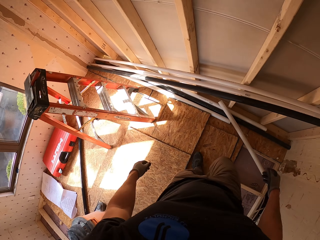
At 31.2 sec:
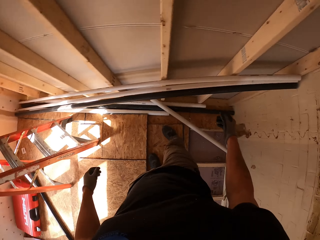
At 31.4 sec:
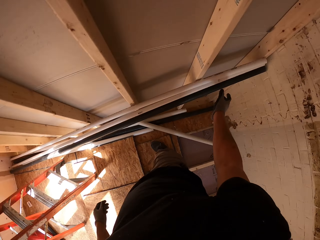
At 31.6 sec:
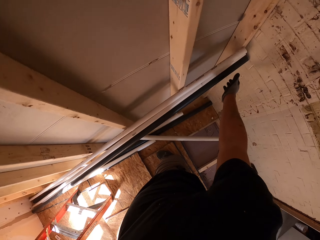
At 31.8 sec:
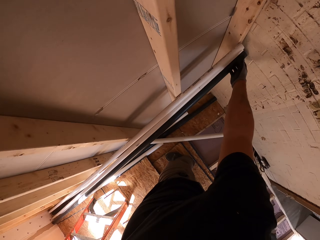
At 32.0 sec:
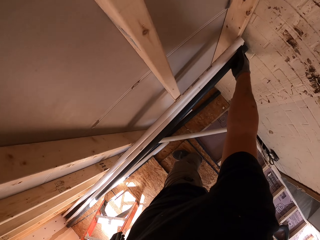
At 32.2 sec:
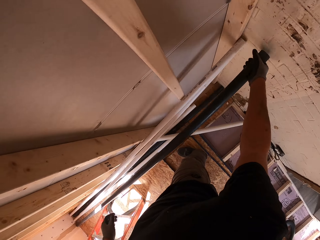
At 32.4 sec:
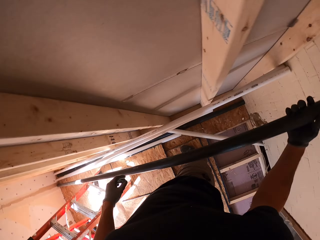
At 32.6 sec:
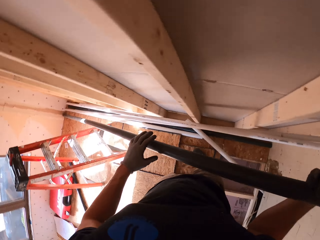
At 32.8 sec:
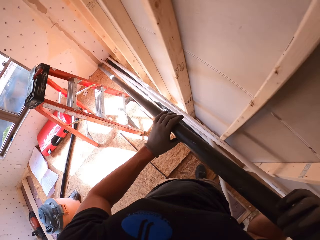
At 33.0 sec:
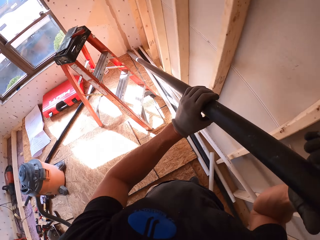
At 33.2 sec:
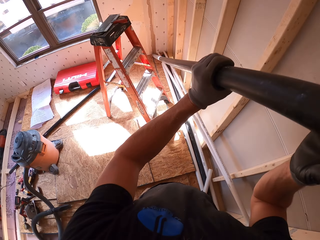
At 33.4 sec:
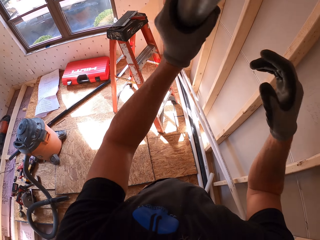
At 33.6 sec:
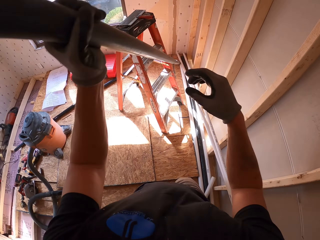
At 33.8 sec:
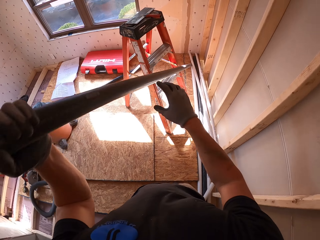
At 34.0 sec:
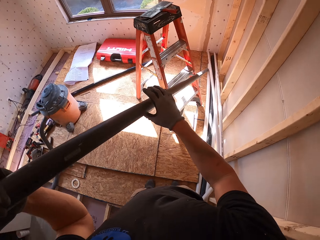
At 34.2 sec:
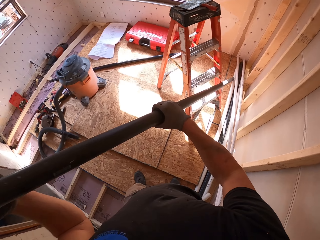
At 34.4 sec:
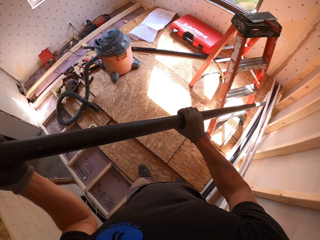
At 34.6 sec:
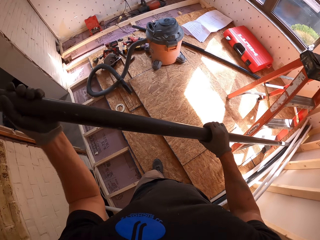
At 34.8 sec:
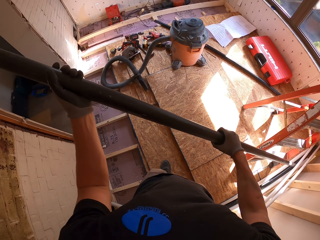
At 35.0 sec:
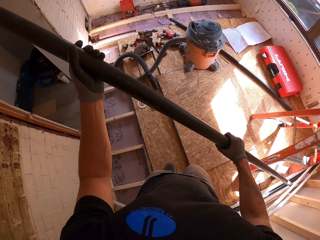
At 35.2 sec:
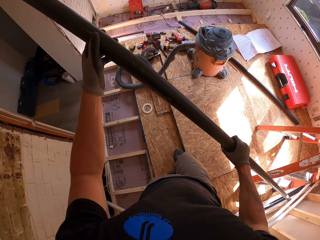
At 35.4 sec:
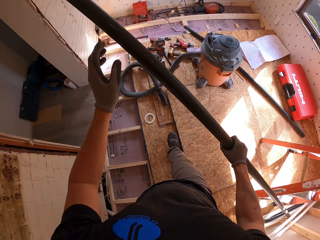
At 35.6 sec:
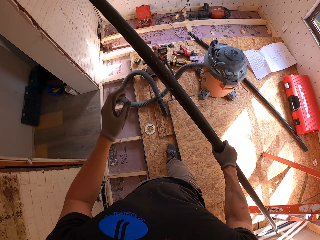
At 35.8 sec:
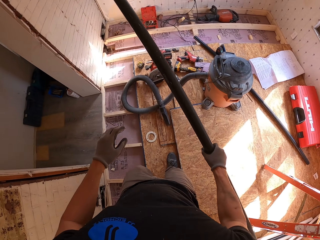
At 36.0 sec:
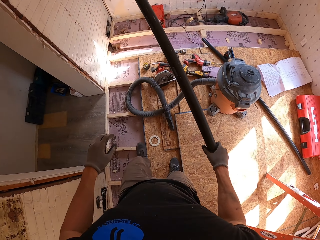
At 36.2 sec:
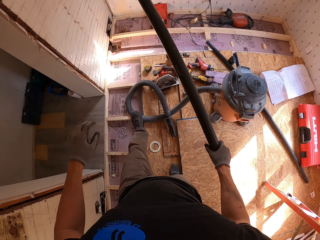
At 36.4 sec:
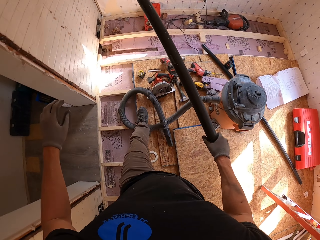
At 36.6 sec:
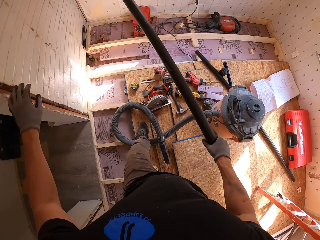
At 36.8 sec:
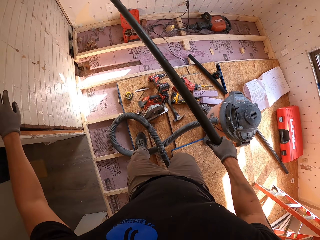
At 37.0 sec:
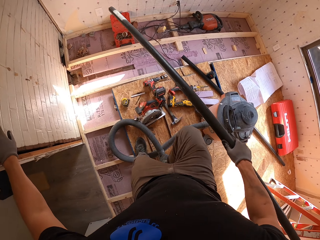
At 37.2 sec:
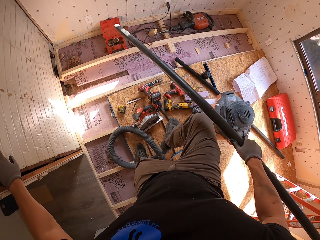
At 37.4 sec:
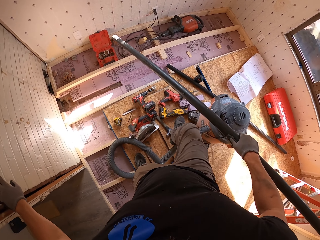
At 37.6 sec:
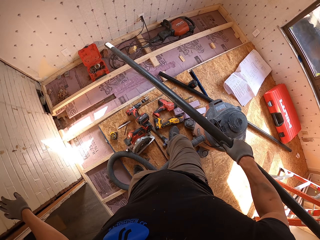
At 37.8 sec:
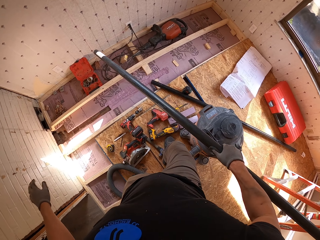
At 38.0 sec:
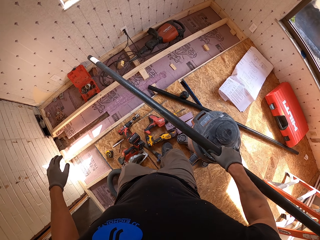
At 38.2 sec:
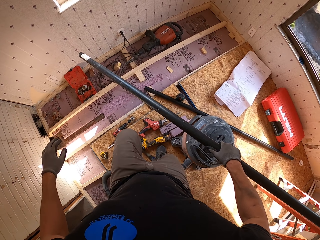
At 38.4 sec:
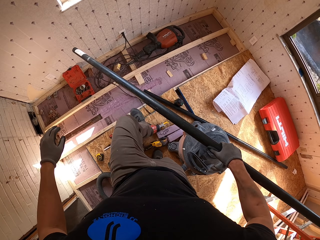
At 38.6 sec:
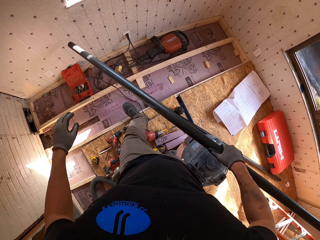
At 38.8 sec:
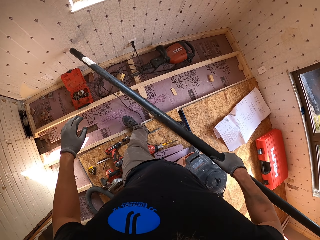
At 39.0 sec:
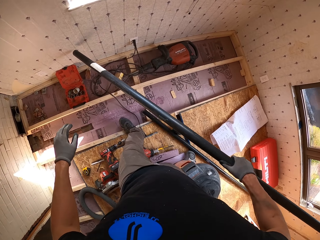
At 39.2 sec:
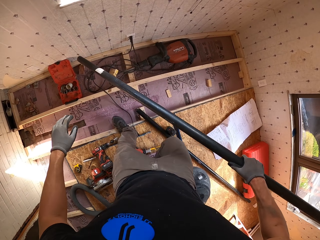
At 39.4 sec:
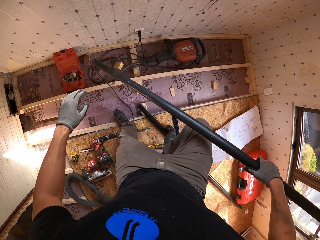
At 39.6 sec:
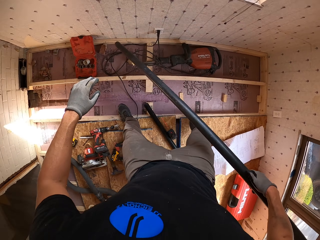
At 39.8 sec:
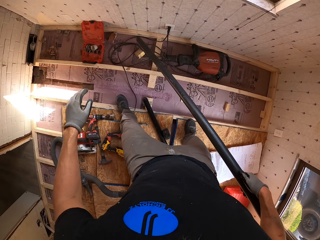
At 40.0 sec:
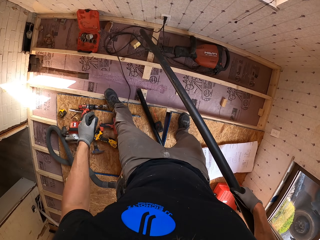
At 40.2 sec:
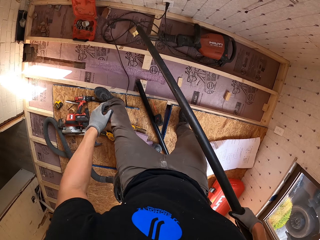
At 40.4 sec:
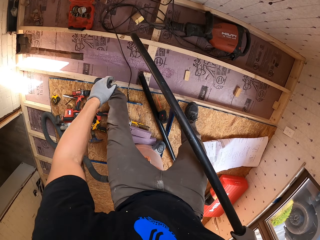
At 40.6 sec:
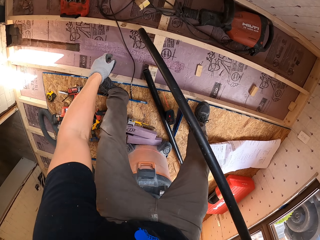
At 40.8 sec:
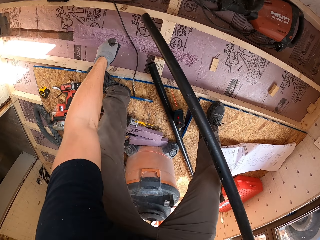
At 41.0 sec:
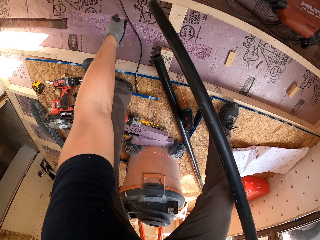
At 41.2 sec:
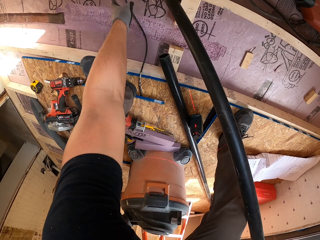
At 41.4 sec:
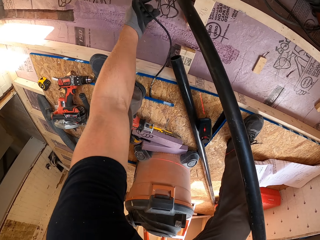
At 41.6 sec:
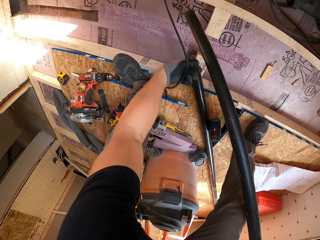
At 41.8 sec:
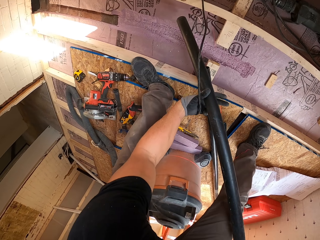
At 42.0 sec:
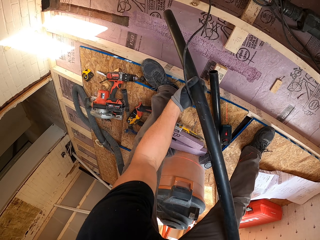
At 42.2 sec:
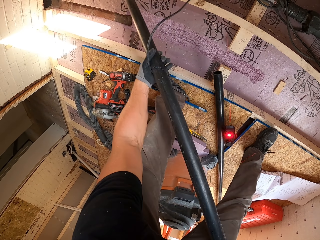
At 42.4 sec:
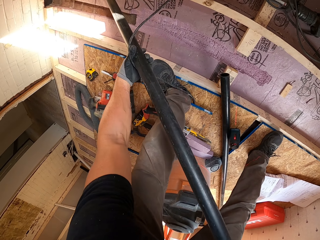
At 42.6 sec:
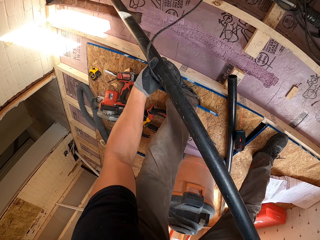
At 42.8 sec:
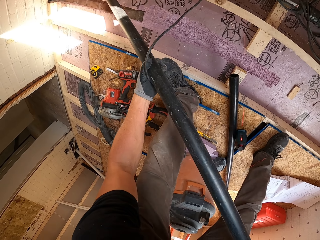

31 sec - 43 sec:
The camera wearer picks up a pipe. They walk. They pick up a black pipe. They touch the wall. They bend down. They move a wire.

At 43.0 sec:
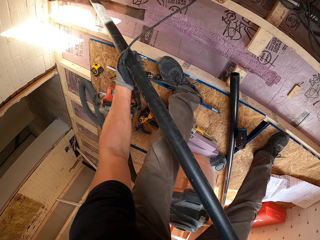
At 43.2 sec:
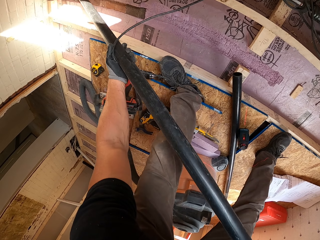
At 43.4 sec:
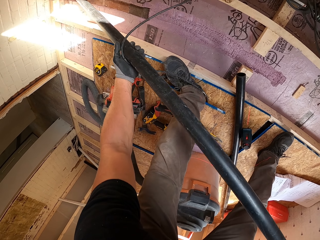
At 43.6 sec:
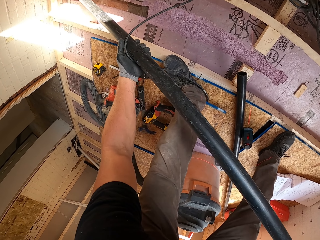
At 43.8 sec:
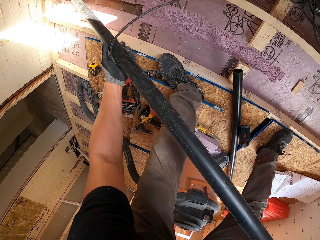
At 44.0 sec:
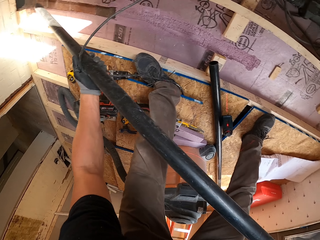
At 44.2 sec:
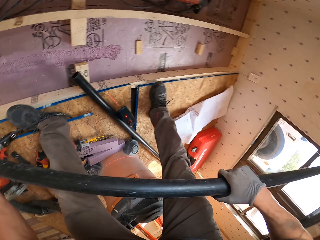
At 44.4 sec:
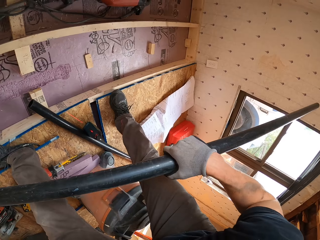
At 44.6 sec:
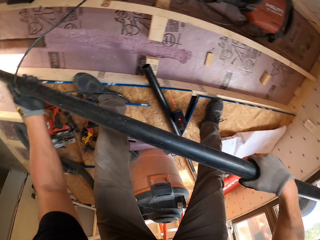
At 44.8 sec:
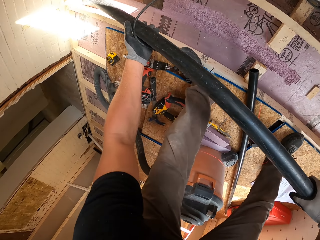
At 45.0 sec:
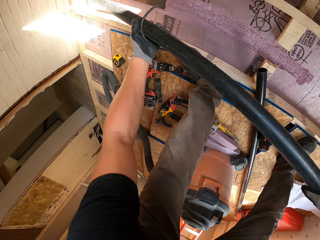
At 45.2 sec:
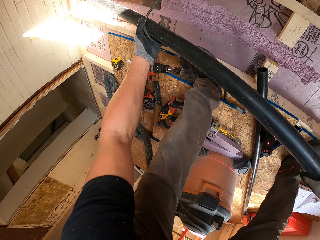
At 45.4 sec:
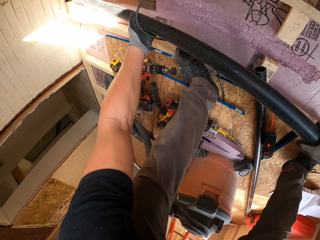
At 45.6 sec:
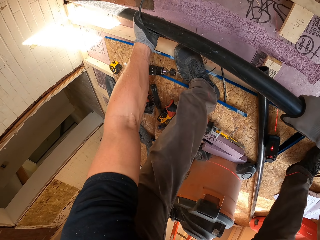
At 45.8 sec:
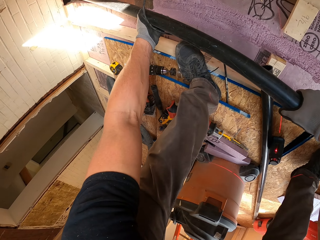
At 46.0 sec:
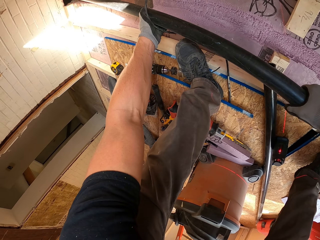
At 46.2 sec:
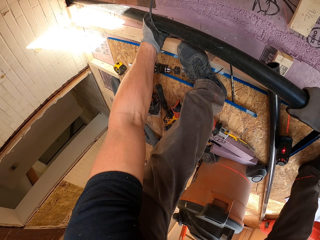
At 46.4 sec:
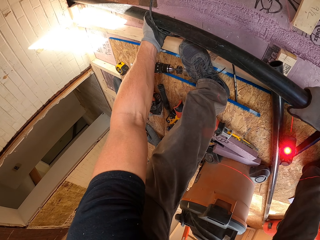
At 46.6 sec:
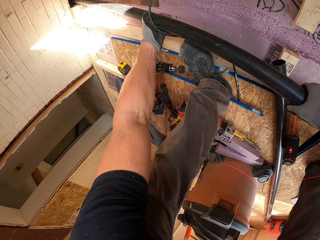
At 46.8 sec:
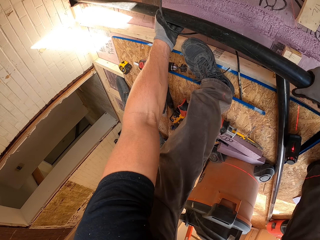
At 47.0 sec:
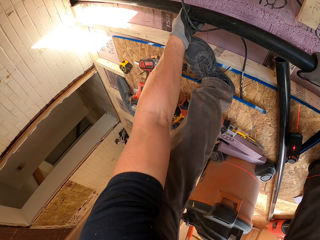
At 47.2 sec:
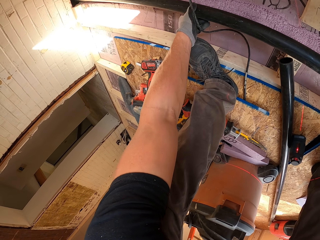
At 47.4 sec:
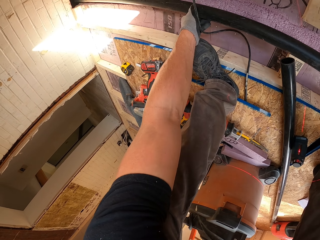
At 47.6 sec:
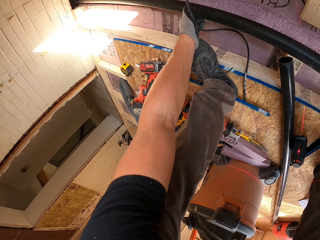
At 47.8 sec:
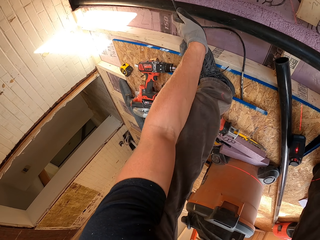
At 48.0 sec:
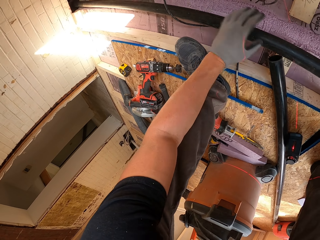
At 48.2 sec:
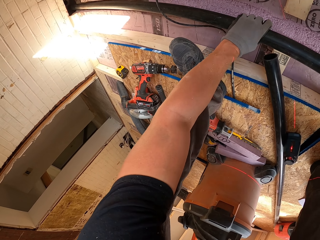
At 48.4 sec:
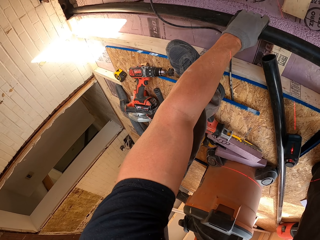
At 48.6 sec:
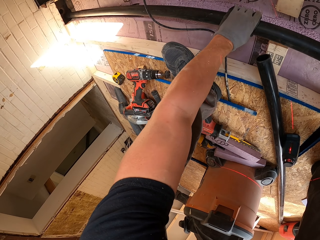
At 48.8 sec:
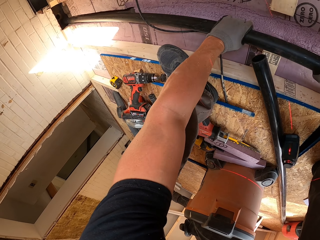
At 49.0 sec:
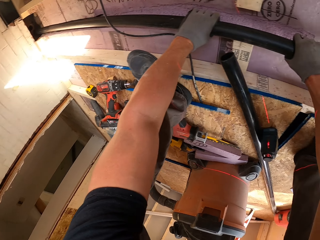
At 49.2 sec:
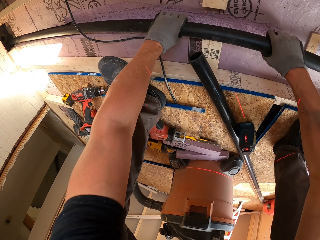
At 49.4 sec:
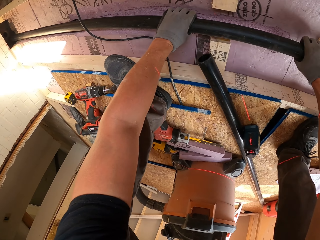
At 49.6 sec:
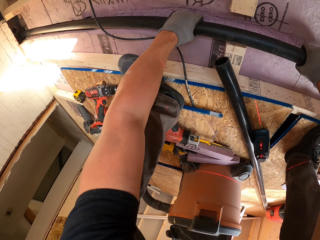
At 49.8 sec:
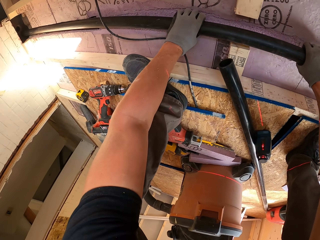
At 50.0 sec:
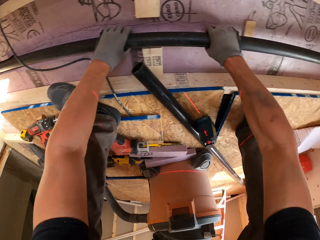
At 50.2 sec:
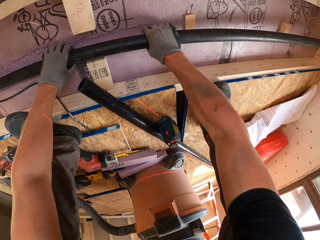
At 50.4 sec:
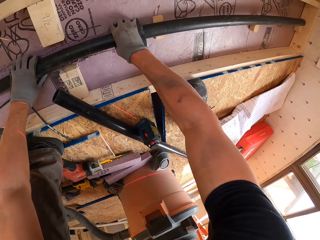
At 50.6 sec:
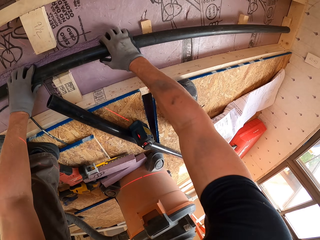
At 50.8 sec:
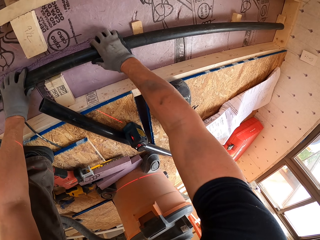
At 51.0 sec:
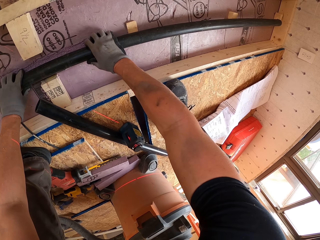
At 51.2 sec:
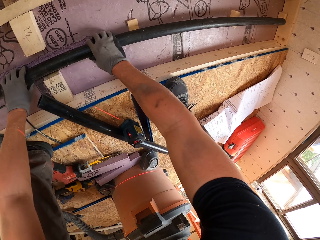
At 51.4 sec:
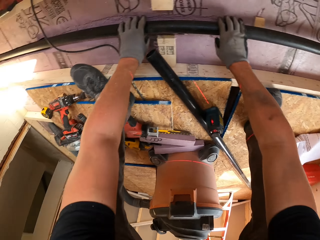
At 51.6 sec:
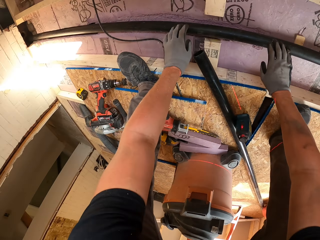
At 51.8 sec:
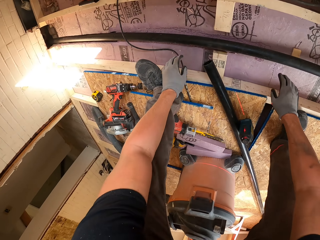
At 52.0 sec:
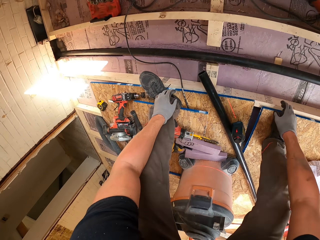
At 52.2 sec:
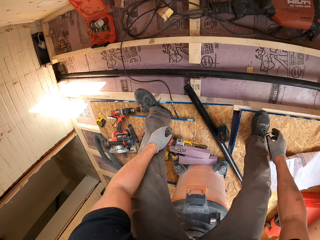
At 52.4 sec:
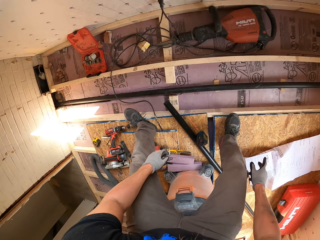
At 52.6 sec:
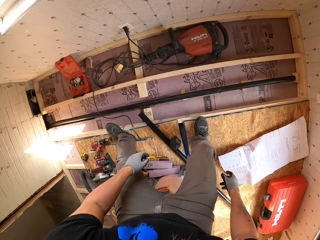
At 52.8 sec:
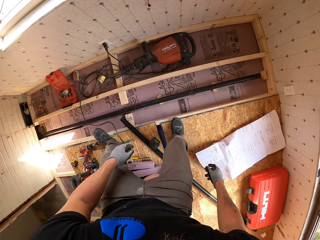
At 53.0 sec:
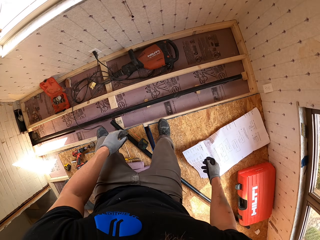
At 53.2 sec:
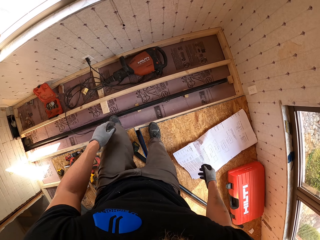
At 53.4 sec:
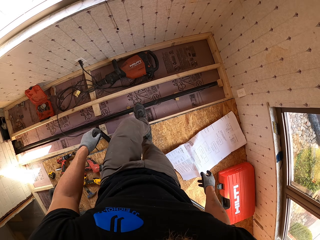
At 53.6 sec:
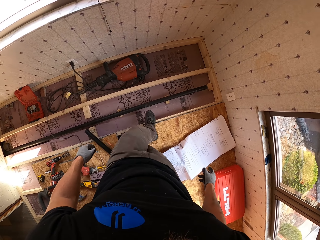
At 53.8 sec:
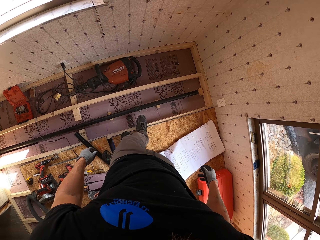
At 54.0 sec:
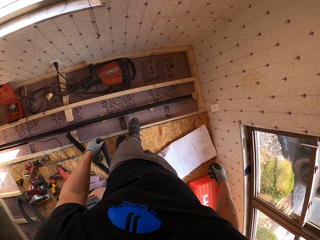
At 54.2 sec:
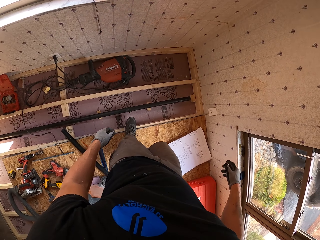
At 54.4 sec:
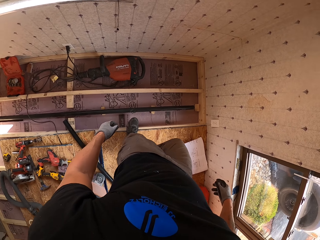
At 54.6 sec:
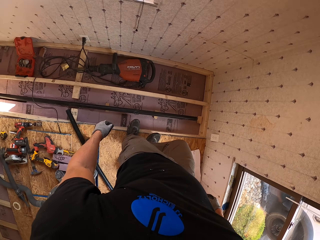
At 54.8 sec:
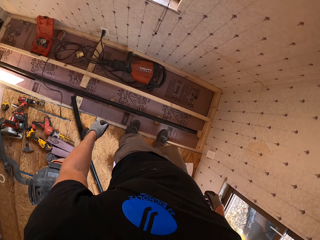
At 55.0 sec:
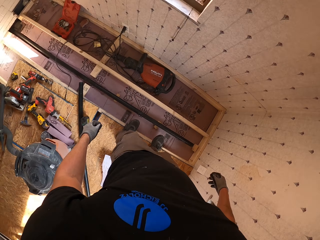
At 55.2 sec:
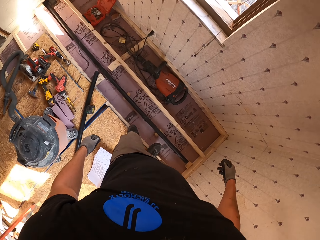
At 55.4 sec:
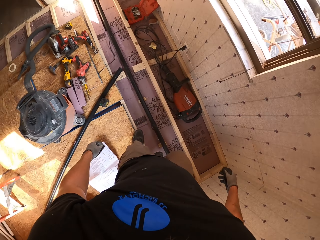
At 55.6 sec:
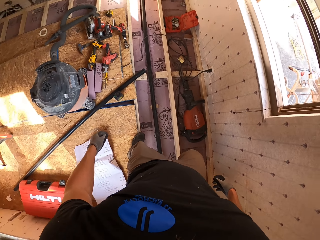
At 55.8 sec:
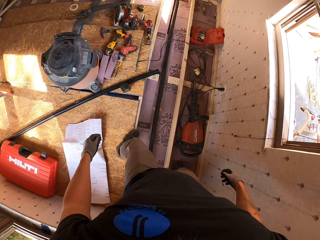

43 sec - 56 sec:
The camera wearer fixes the wood on the floor. He connects the pipe on the ground. He moves his hands. He walks.
